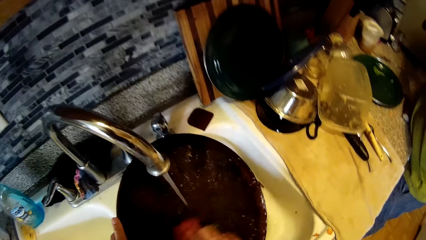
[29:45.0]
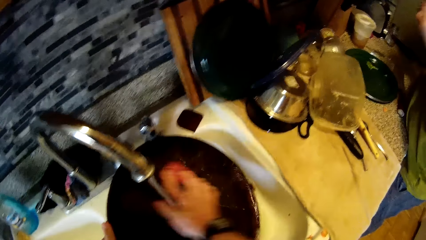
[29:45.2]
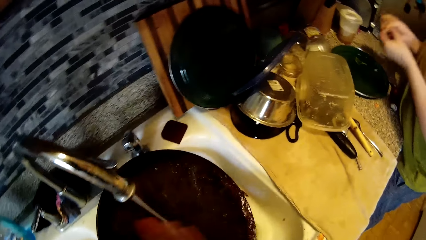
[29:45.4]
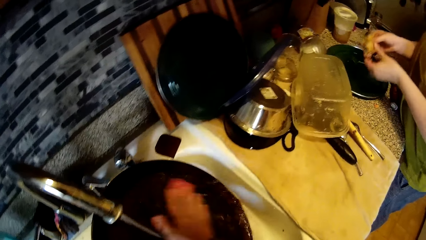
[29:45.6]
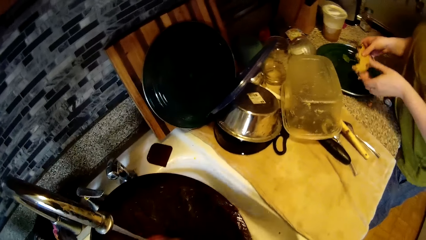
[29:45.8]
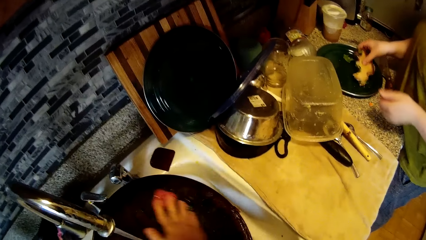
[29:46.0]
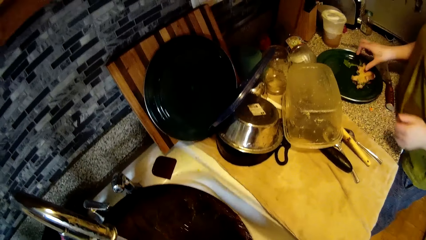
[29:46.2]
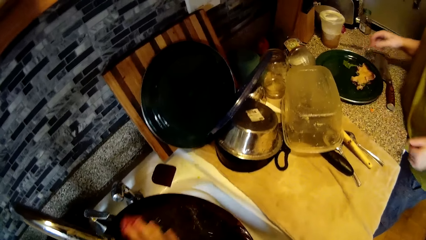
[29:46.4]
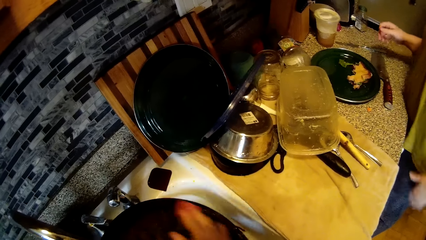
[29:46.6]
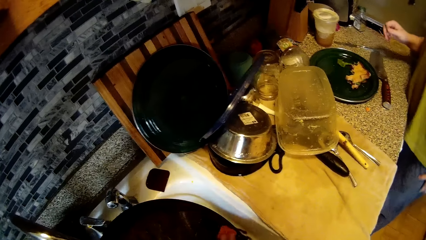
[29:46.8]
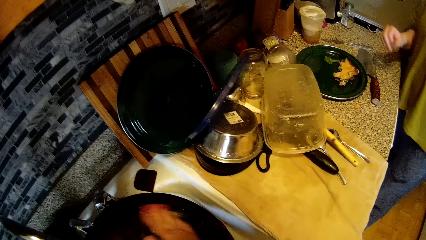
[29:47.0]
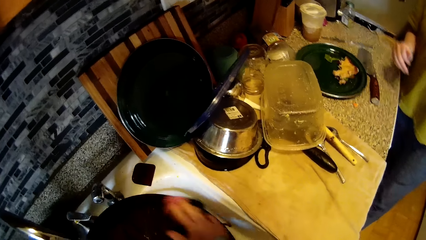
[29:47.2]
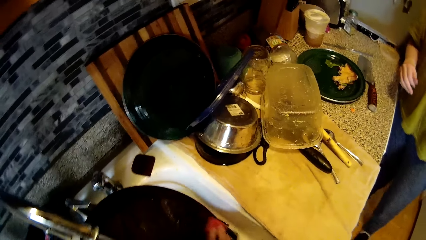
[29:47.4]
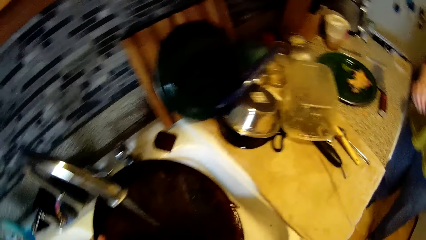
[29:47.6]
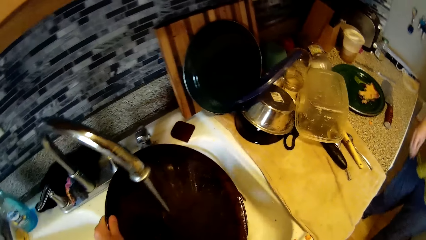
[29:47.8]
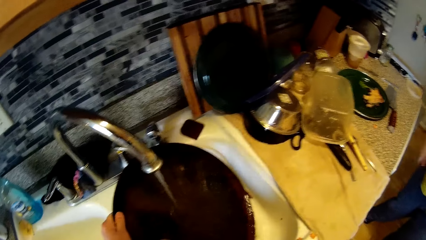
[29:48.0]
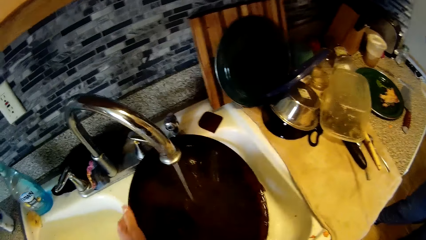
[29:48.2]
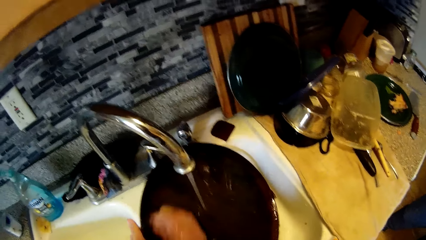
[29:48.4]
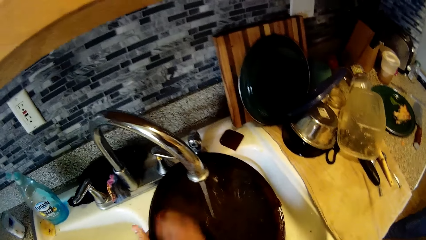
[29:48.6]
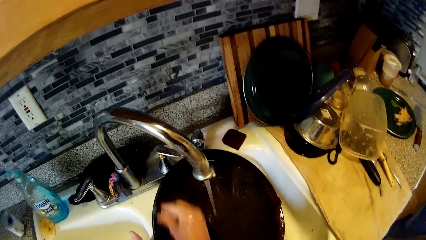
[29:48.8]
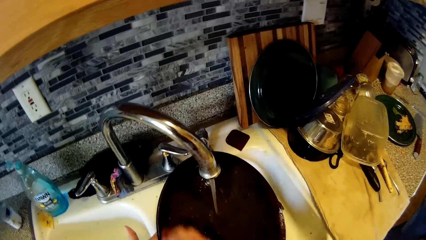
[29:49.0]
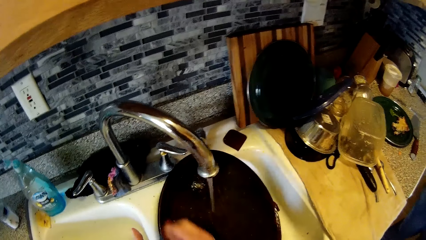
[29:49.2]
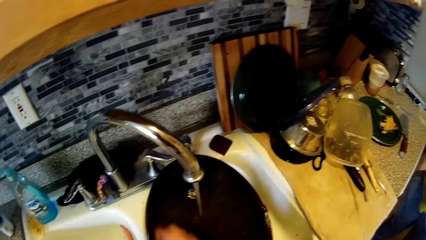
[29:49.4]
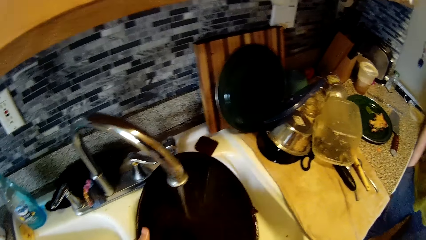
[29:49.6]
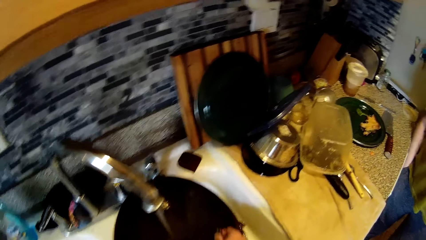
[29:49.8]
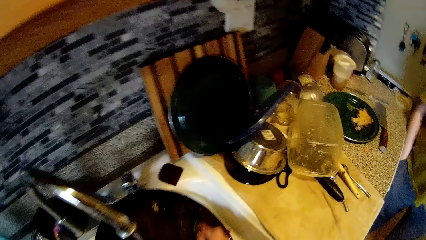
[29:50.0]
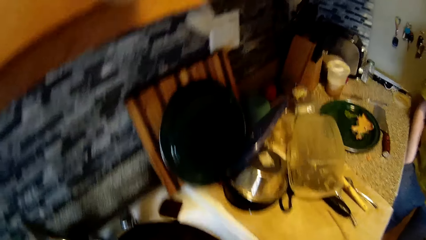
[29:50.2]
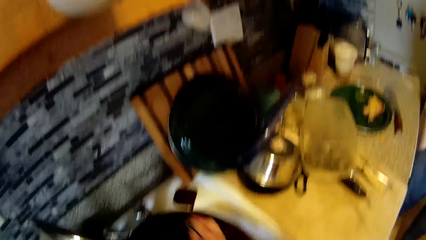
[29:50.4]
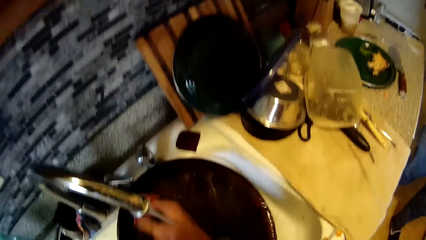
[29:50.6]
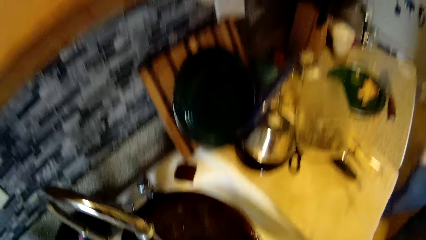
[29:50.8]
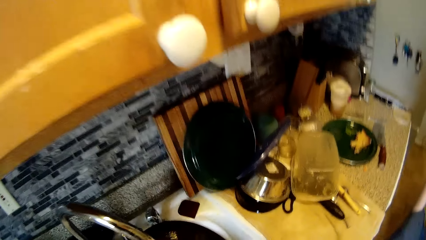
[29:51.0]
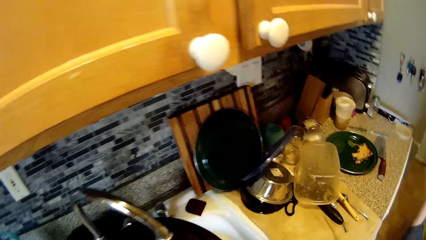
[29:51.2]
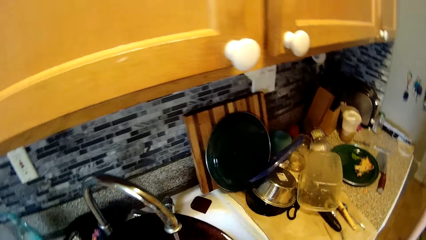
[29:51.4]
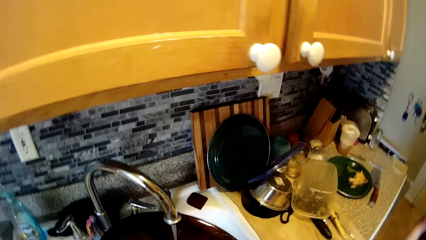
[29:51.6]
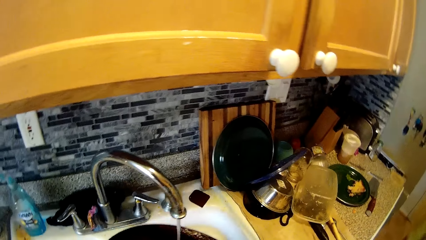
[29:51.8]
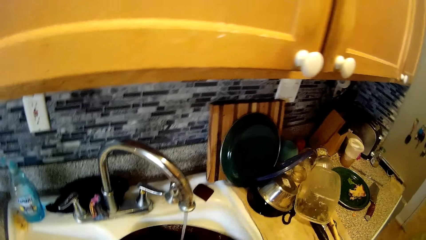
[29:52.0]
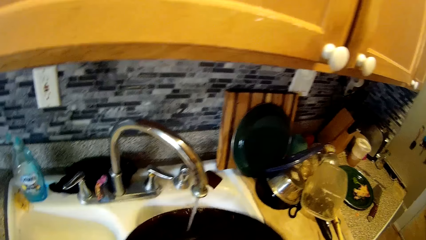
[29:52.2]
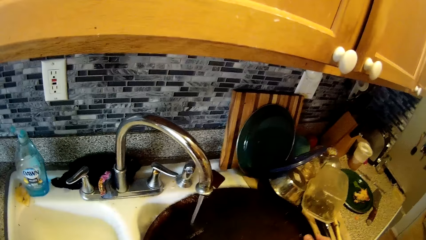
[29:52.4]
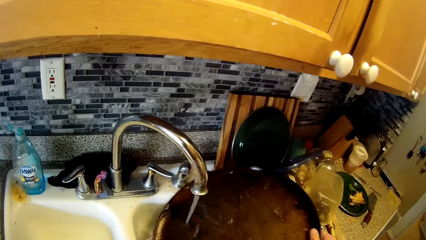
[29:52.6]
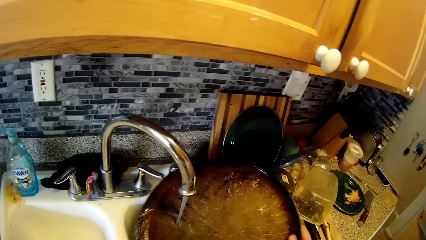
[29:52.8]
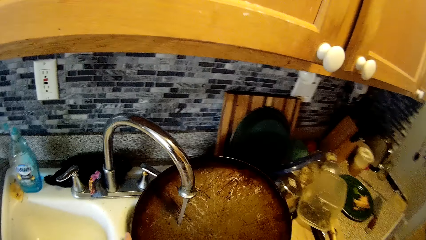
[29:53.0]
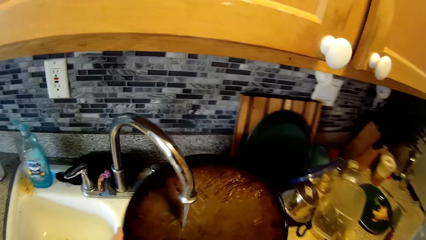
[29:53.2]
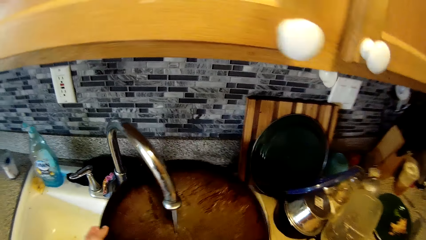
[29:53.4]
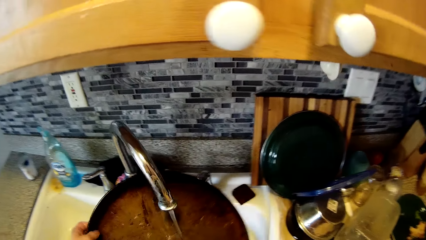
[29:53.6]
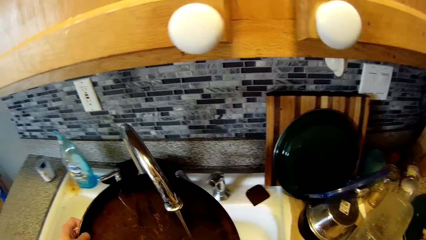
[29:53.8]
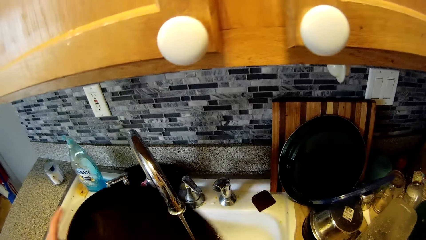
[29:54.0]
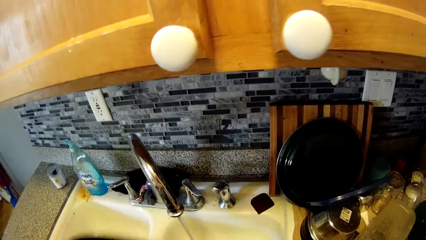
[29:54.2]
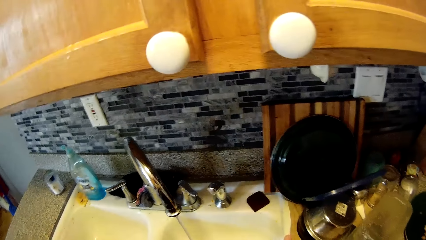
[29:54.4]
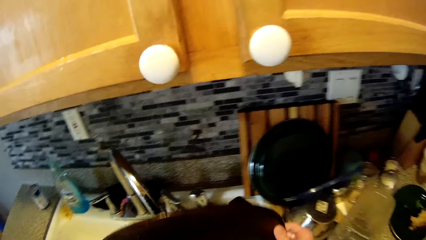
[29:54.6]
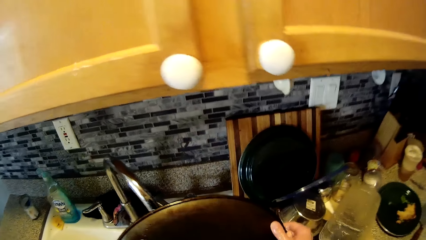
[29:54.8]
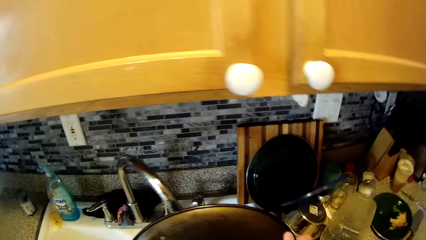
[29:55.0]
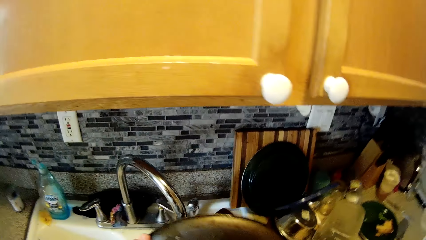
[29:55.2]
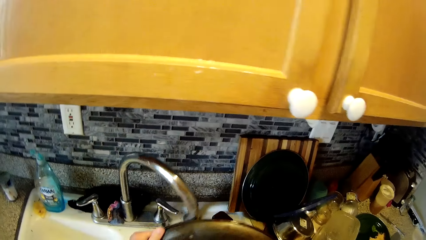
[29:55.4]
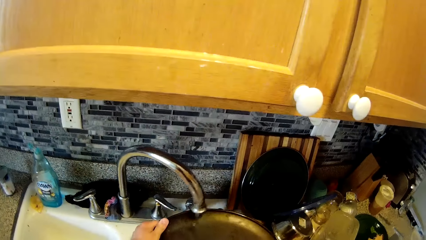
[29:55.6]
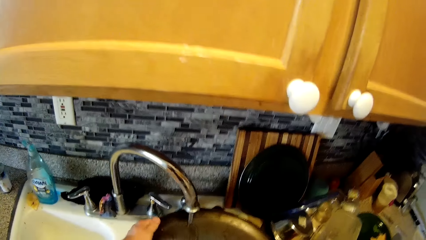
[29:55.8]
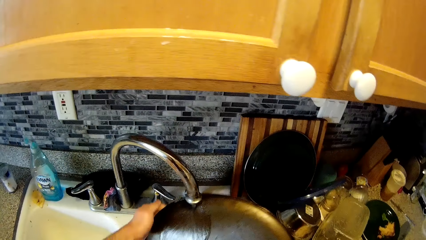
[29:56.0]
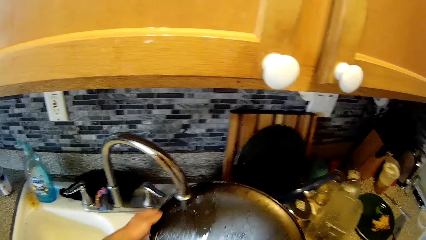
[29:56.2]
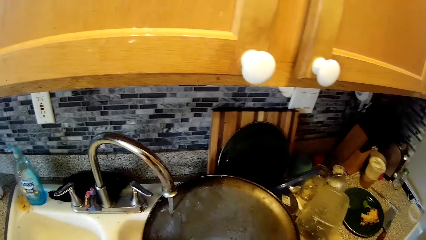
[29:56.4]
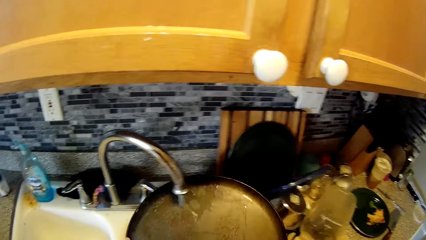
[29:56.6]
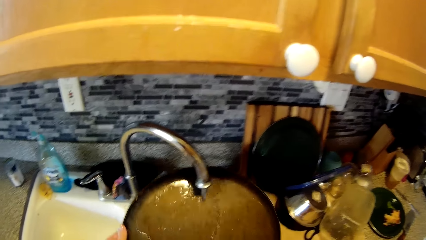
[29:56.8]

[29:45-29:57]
The woman drops the sandwich on the plate with her right hand. The woman converses with the camera wearer. The camera wearer washes utensils. They rinse the tray with water from the tap.
